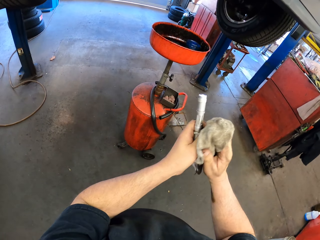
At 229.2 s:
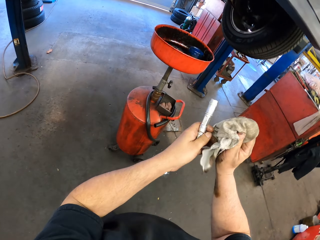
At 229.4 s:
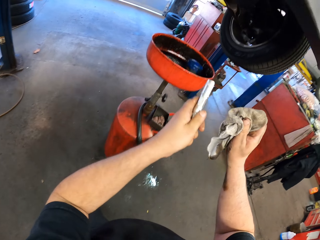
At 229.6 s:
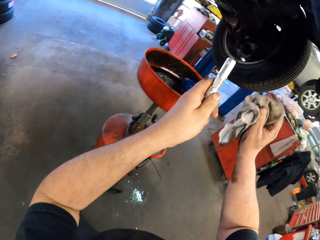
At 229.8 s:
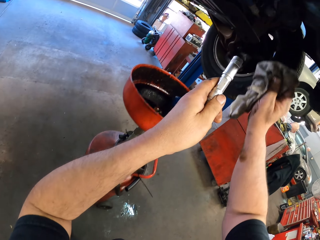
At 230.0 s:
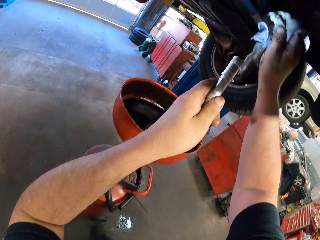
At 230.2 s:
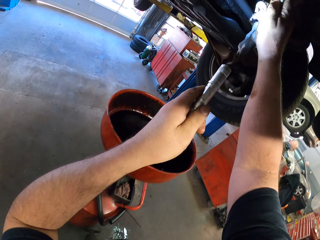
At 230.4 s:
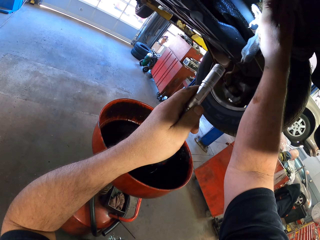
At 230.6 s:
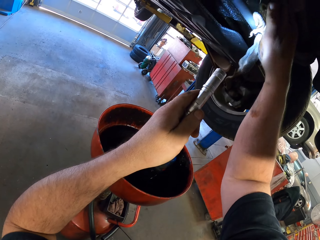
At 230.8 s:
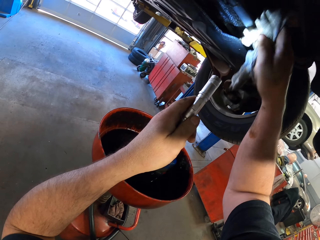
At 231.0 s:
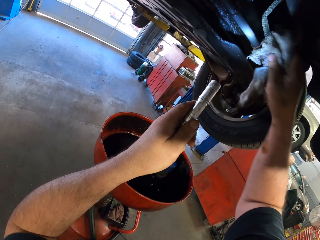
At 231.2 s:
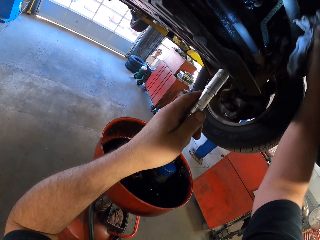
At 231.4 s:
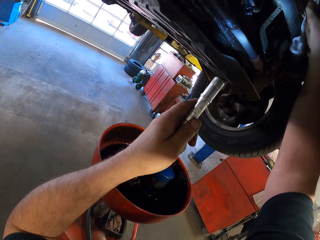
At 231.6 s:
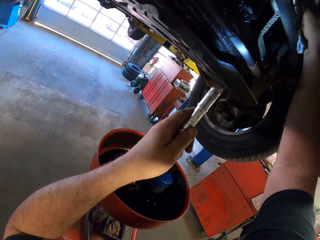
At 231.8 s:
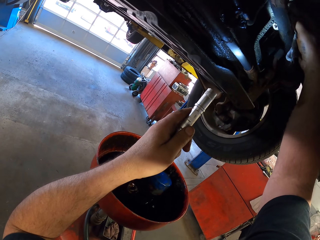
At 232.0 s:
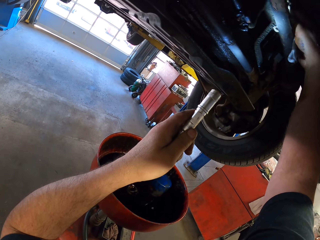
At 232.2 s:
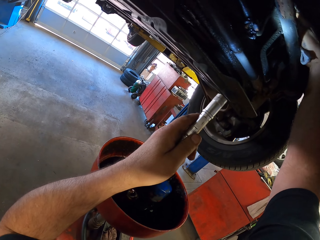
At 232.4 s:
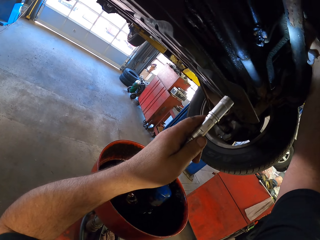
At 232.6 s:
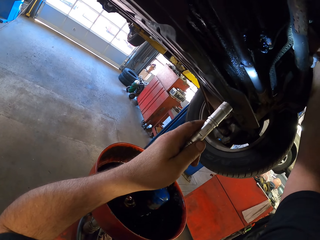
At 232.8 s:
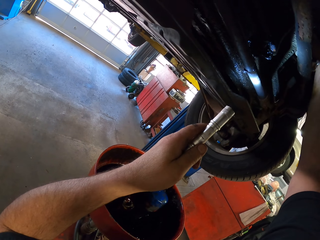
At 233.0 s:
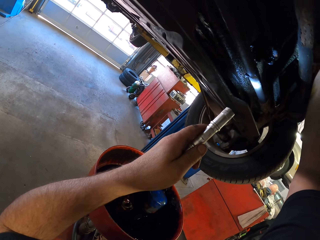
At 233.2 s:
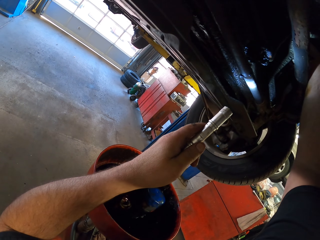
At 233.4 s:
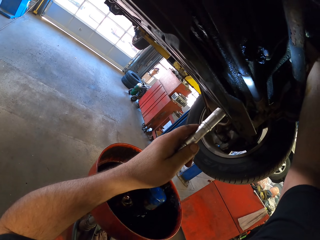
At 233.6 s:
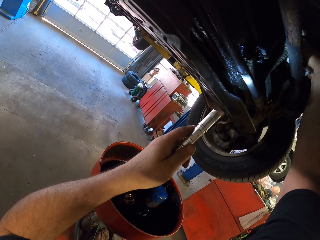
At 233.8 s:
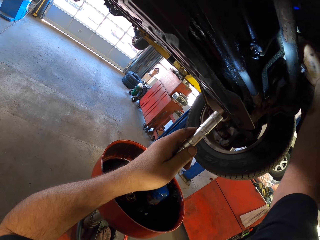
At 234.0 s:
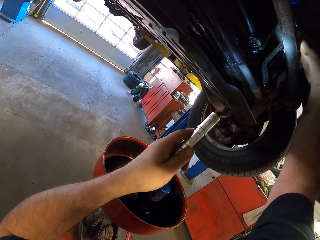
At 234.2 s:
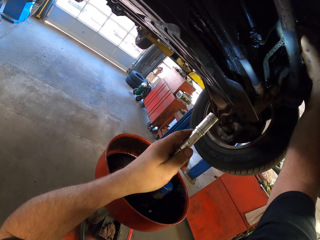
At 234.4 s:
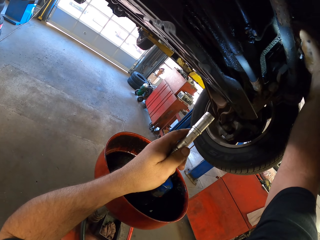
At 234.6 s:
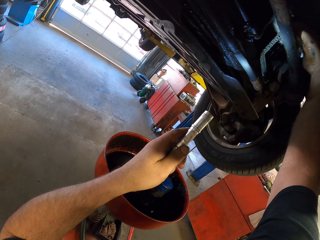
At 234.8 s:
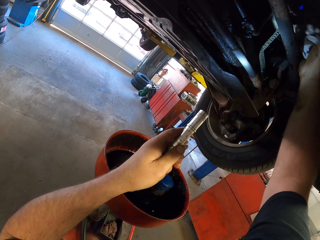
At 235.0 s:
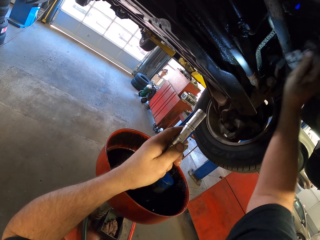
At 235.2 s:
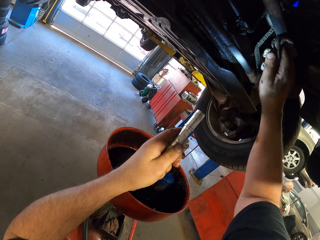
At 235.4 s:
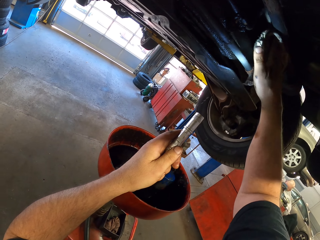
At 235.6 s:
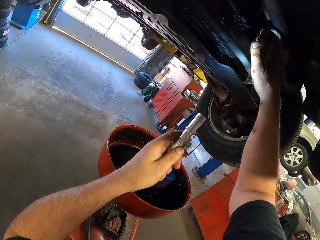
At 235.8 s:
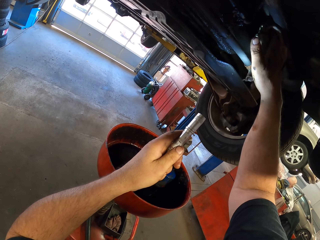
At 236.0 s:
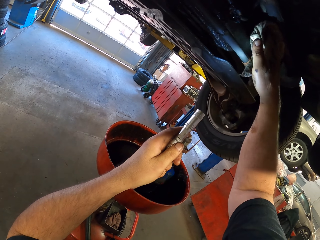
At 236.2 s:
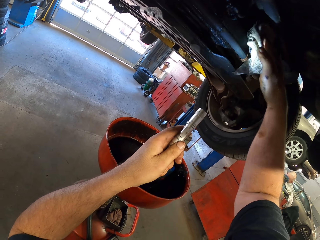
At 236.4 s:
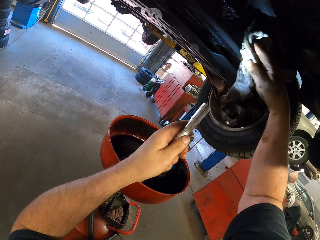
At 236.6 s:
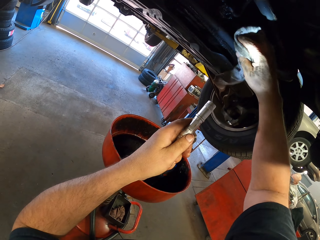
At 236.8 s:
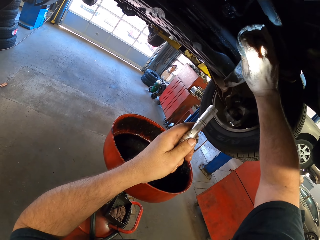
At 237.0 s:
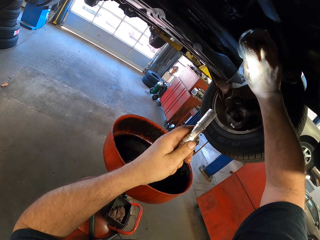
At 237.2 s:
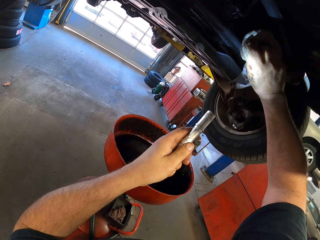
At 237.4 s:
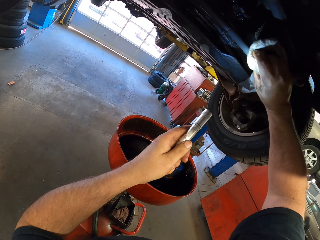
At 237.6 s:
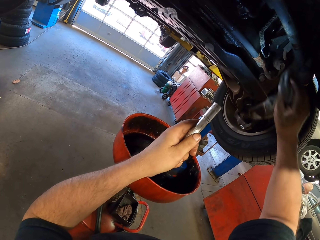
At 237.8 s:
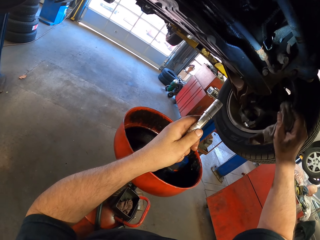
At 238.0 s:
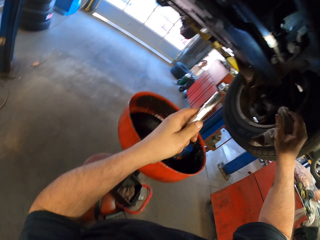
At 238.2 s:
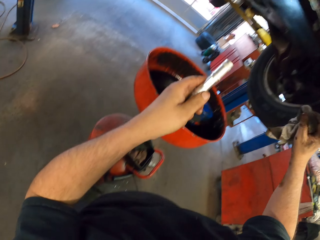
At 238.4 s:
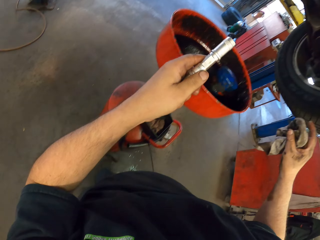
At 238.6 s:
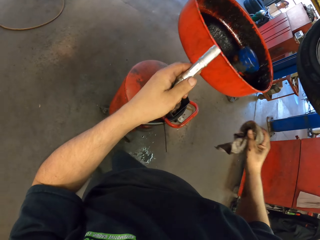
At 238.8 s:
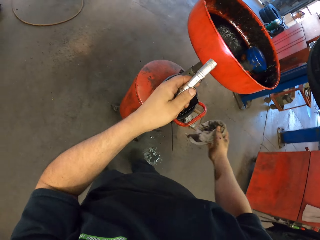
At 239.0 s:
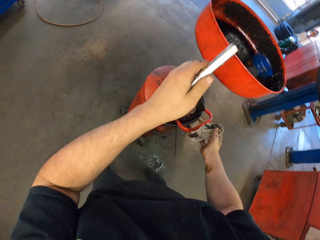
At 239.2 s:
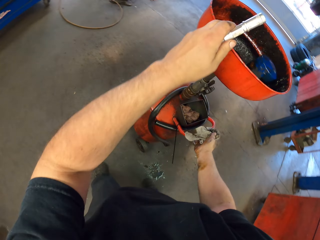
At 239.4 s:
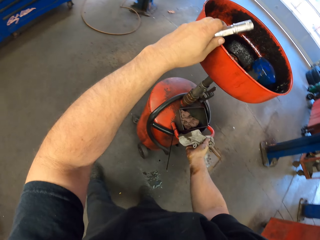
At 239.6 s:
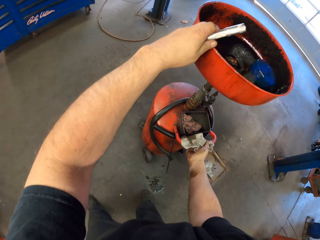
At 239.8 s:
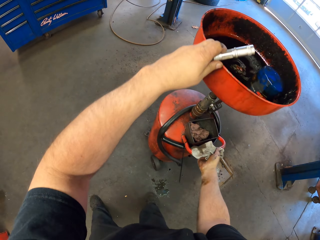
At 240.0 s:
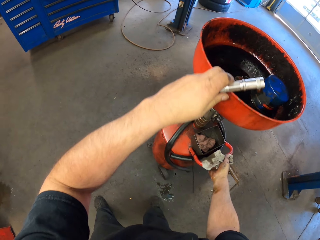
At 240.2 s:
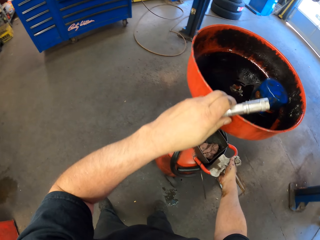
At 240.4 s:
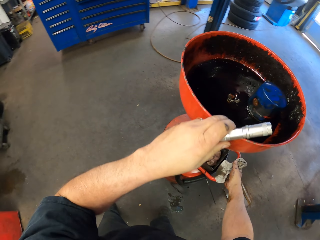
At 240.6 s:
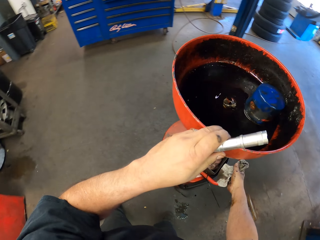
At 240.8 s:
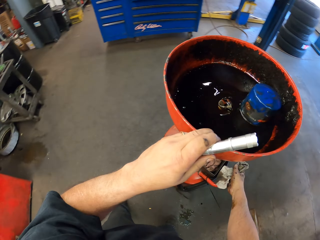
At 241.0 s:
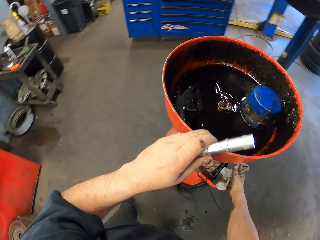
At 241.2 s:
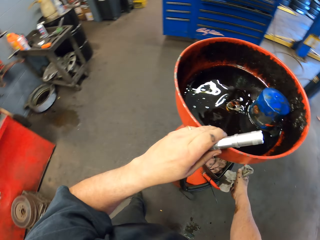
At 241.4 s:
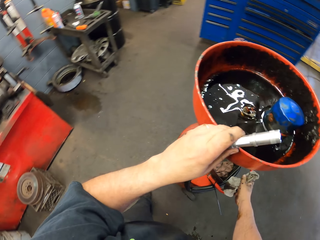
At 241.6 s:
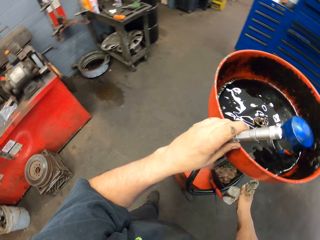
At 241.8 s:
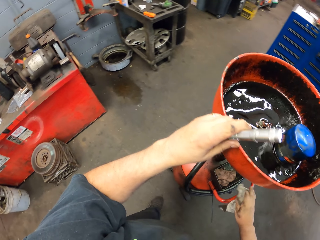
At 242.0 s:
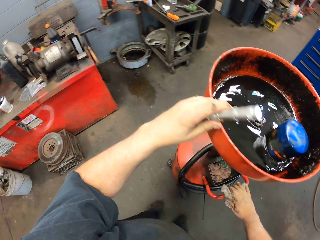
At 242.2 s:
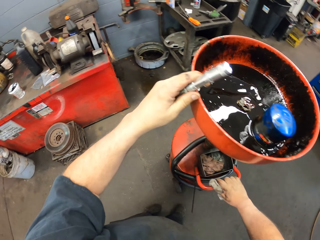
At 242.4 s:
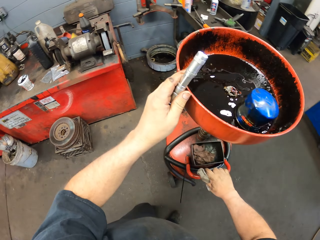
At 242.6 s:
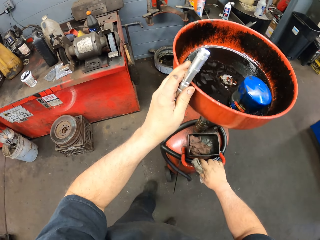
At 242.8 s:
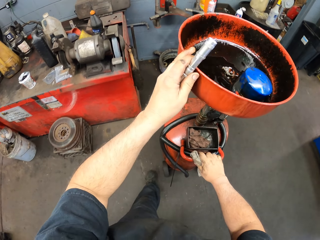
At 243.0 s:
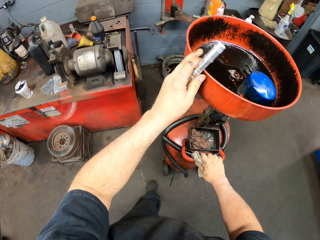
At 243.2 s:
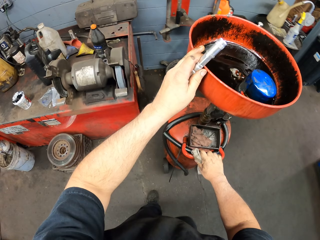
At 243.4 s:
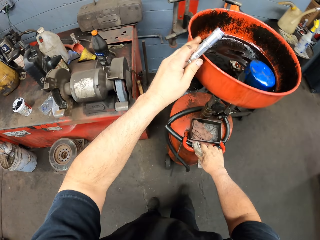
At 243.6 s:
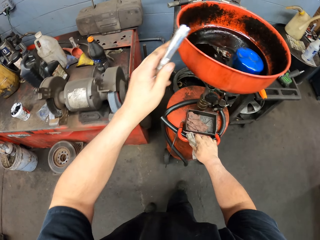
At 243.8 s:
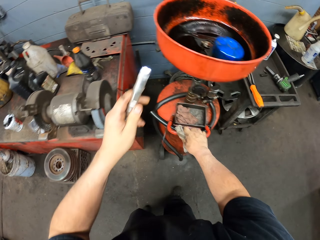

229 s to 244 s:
The camera wearer cleans the car with the serviette paper and wipes the oil tank. They move the cylinder in the garage.

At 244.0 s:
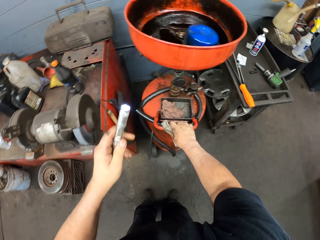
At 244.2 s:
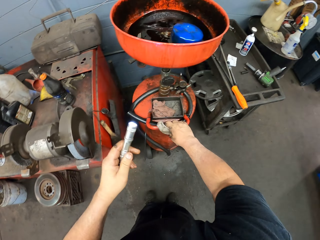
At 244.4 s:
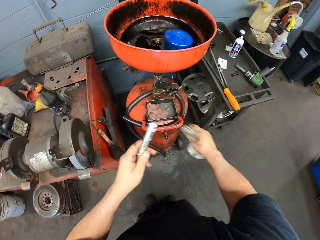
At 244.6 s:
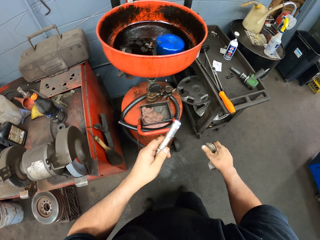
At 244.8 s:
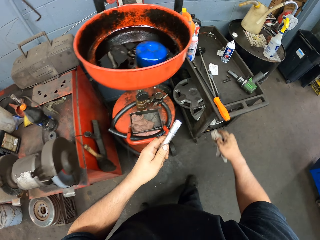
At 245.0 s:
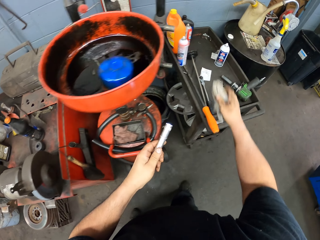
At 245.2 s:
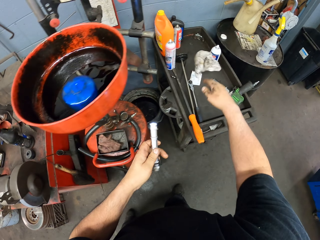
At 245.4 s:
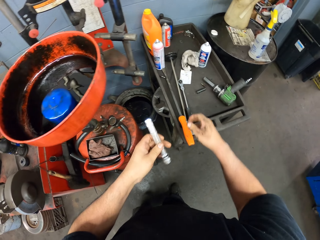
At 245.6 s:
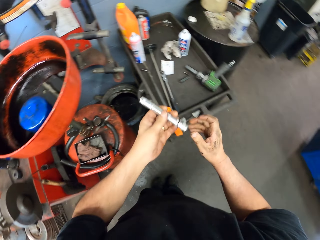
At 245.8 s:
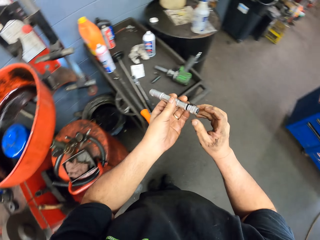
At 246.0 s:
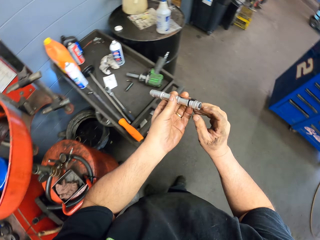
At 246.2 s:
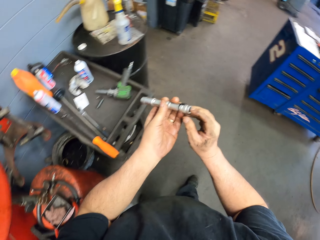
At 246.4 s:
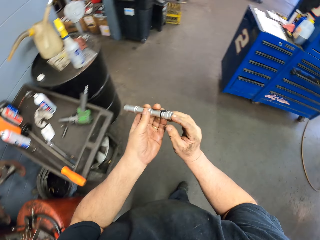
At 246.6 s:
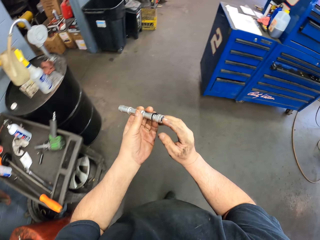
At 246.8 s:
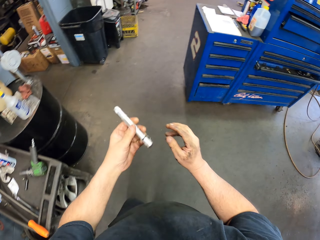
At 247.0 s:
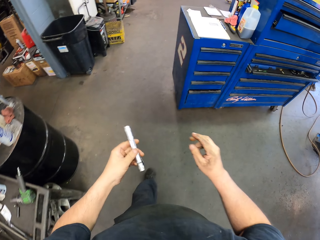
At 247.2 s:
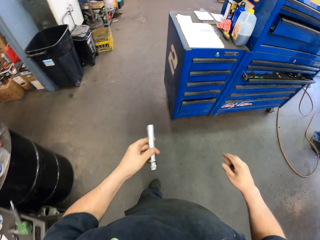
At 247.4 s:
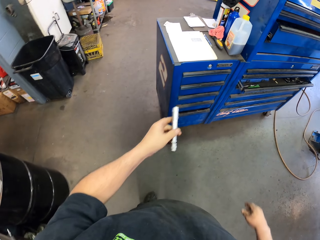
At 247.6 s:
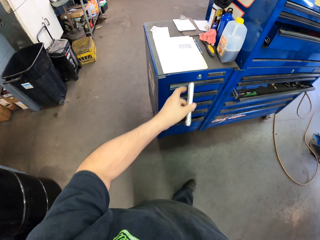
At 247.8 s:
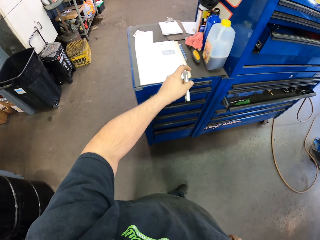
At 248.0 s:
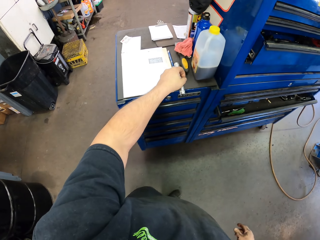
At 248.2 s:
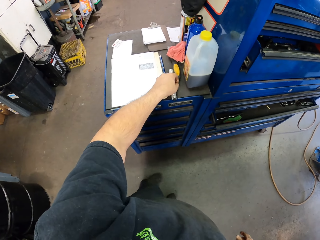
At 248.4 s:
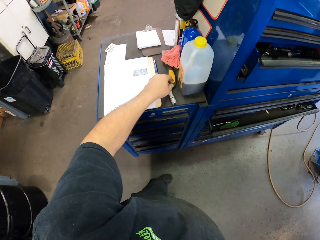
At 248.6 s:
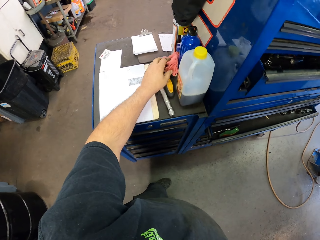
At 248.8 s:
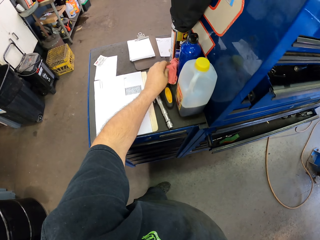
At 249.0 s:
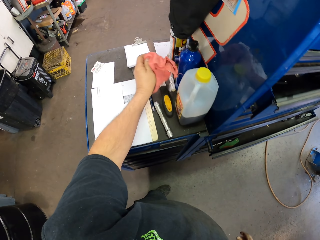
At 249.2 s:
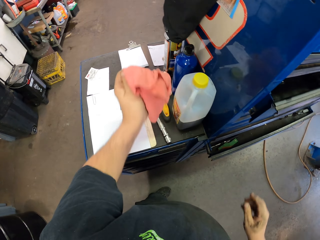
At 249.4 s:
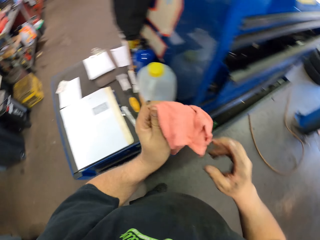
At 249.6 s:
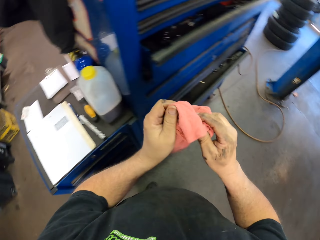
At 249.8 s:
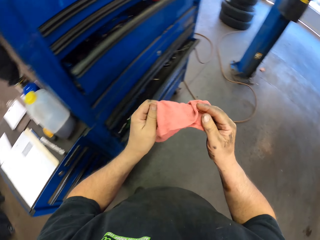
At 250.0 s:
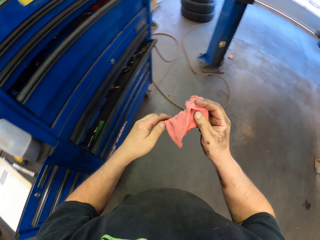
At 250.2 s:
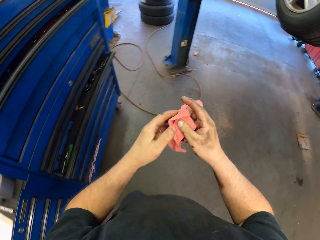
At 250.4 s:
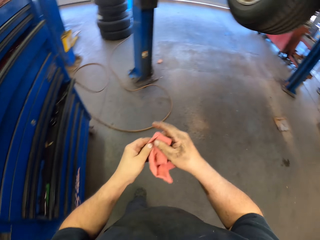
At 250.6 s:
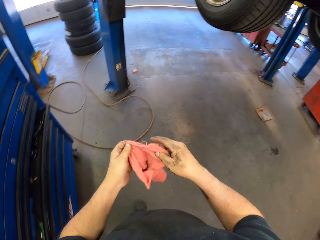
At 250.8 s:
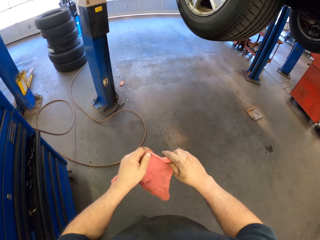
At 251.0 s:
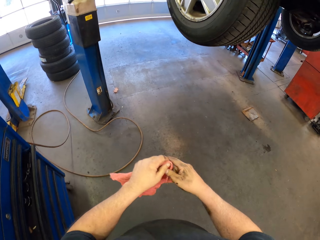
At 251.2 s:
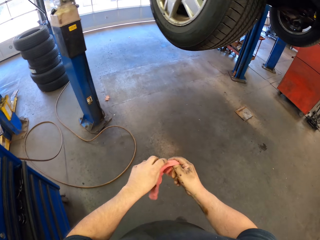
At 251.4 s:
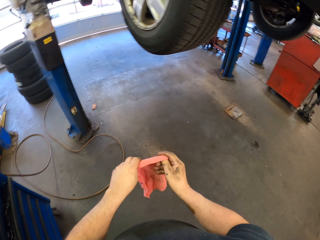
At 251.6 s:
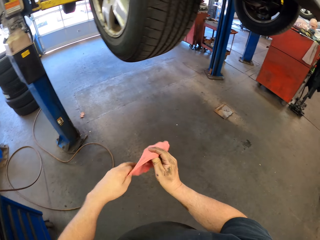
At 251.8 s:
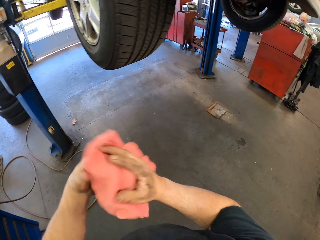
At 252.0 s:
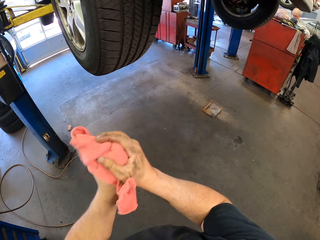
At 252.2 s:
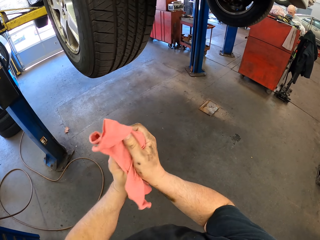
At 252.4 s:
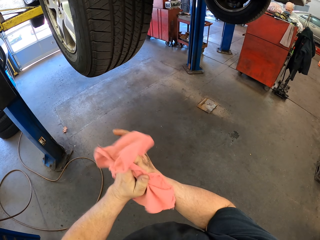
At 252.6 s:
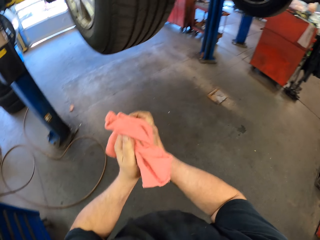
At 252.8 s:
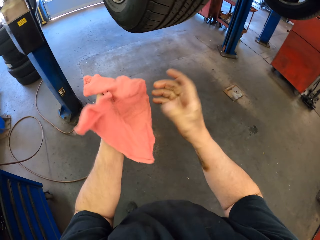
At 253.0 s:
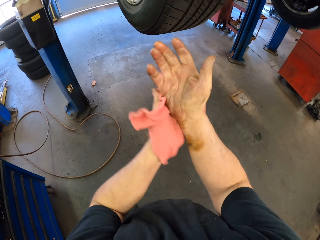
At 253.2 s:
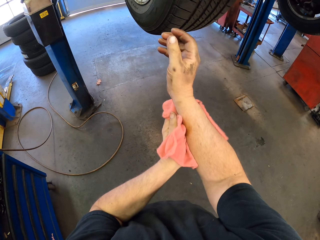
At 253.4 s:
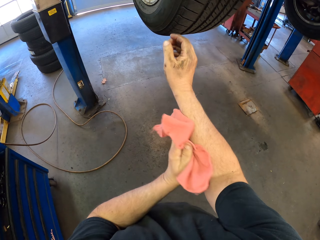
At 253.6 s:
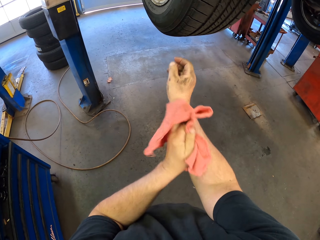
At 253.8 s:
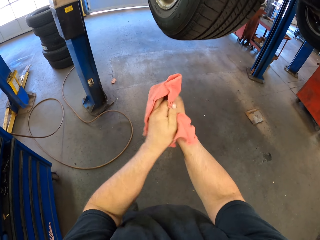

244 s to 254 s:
The camera wearer puts the serviette on the table. He puts the torch on the table. He picks up the towel from the table. He straightens the towel with both hands. He wipes his hand with the towel.
